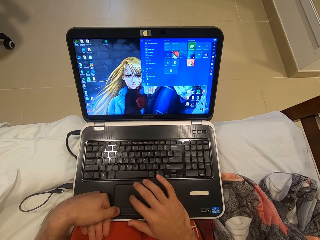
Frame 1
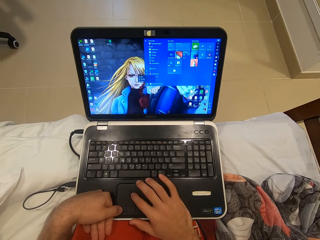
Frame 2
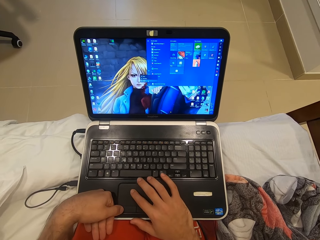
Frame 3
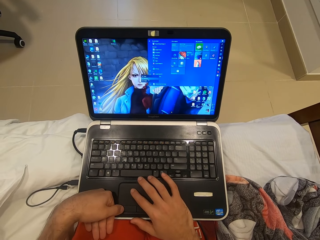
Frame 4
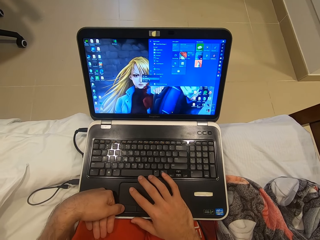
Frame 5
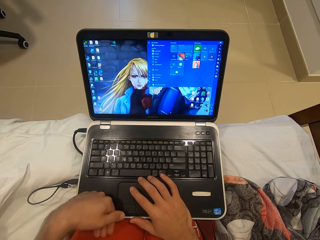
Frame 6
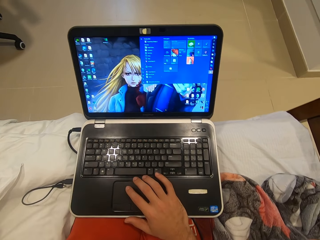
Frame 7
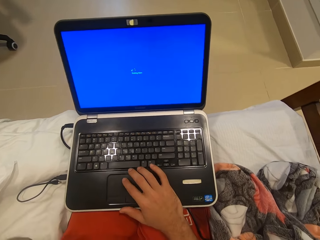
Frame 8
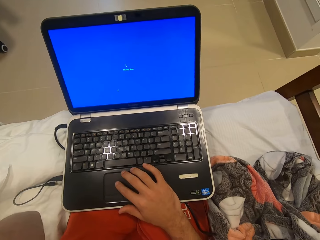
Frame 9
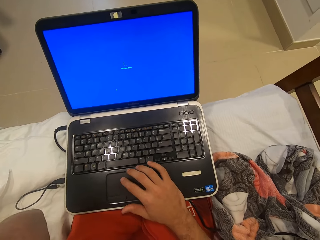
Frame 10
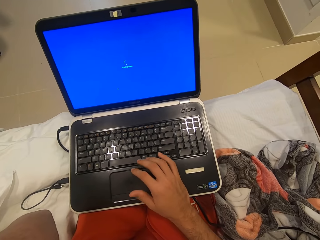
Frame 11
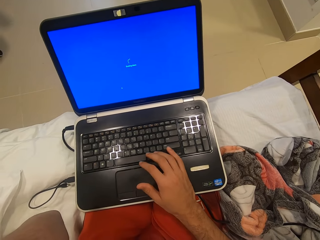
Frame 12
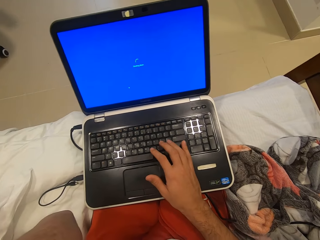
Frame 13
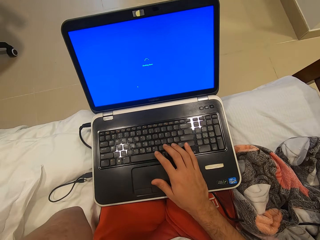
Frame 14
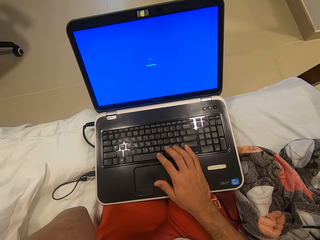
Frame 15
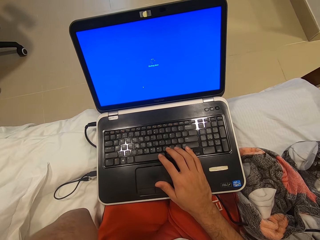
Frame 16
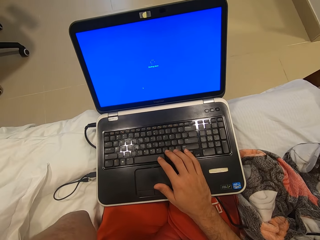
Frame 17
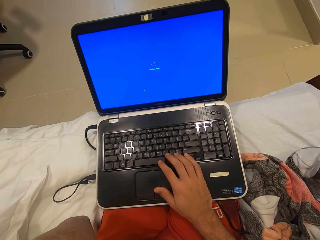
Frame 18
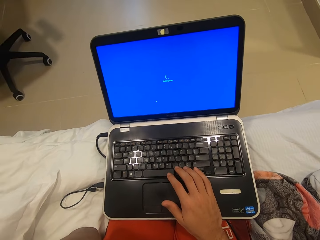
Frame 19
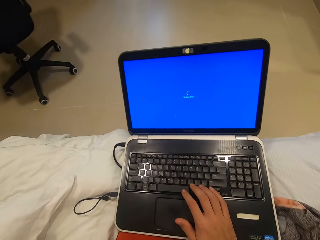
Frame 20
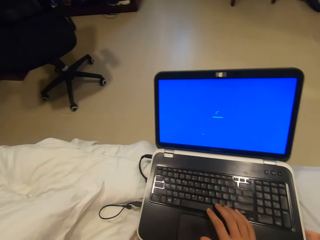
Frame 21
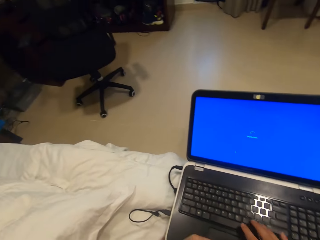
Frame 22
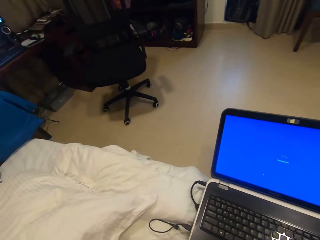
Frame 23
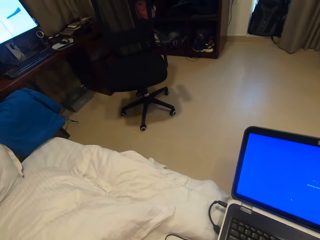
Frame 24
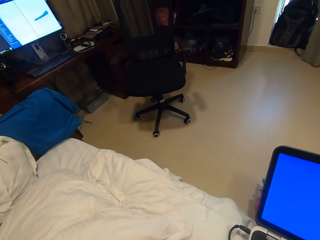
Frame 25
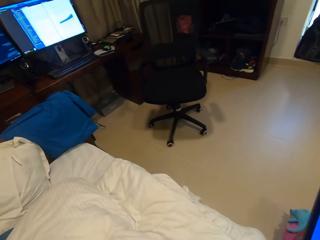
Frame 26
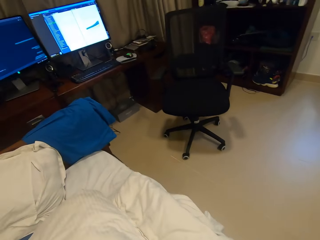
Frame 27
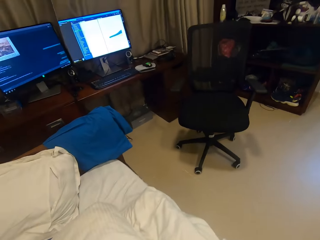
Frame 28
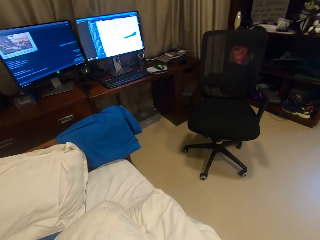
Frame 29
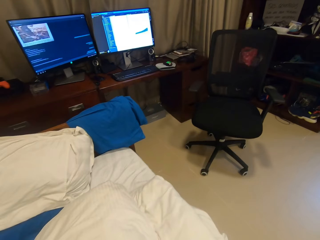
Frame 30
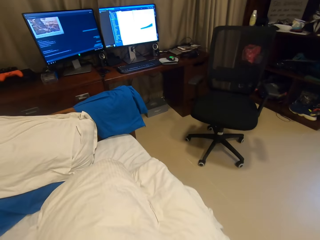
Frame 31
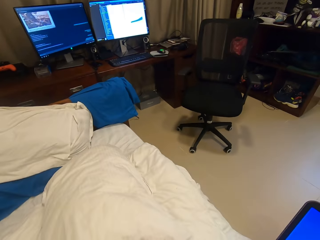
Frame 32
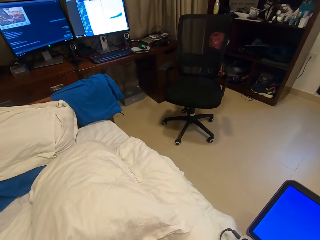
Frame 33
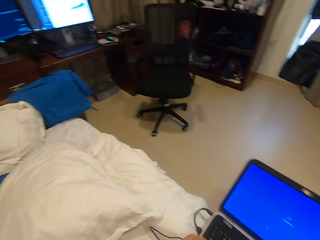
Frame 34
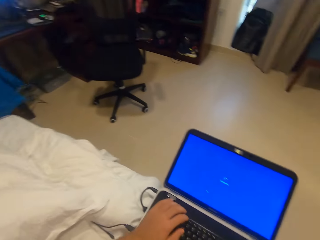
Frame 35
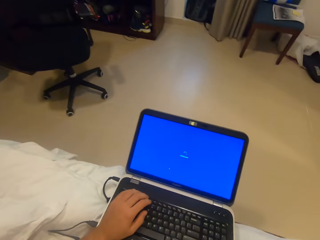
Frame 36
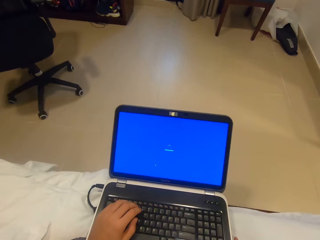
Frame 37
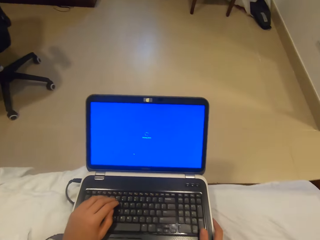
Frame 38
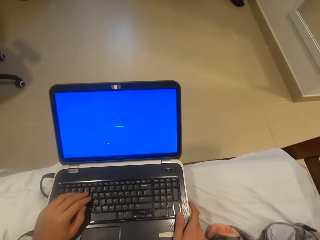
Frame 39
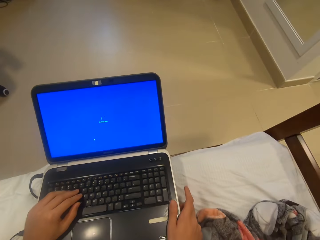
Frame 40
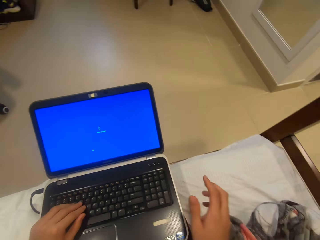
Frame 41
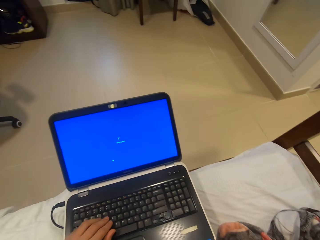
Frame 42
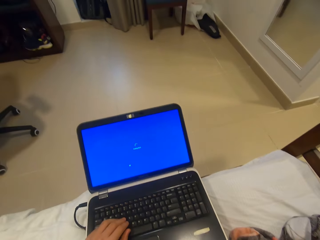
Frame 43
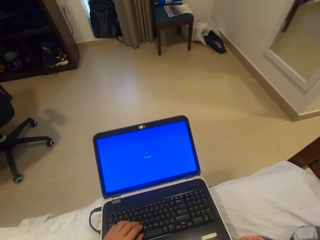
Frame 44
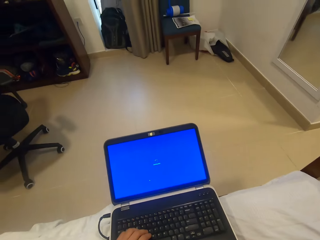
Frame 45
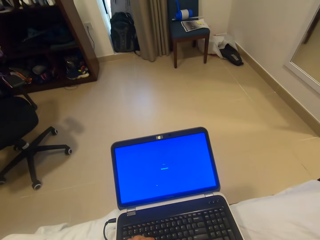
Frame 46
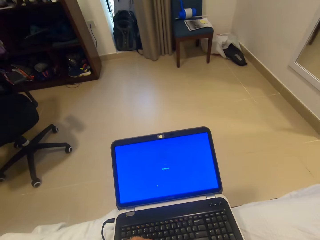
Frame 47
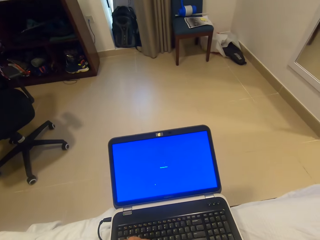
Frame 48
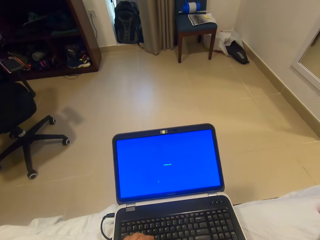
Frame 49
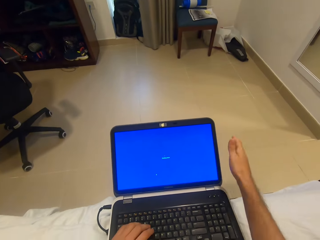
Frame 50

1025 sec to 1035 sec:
The camera wearer removes her left hand from the laptop on her thighs. She shuts down the laptop. She looks around. She places her left hand on the laptop on her thighs. She removes her right hand from the laptop on her thighs.

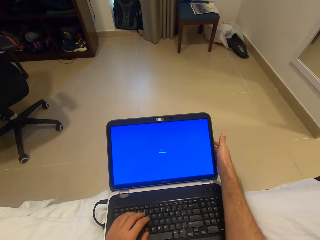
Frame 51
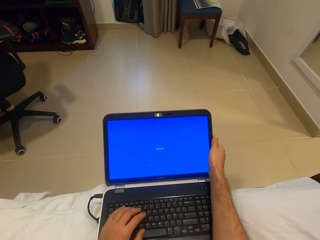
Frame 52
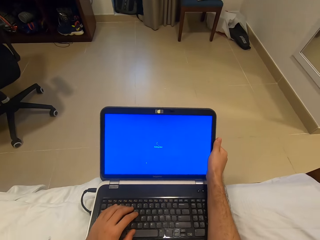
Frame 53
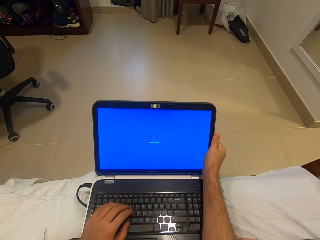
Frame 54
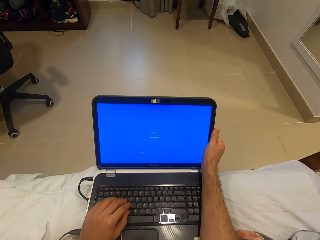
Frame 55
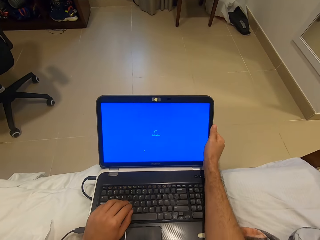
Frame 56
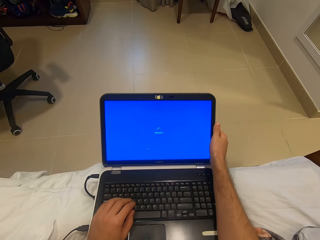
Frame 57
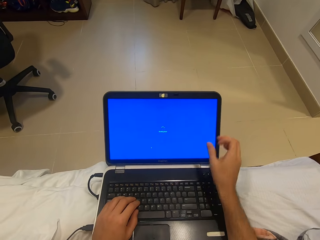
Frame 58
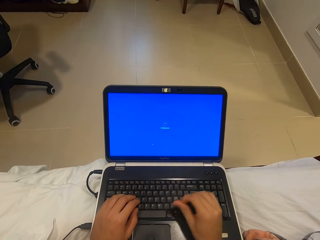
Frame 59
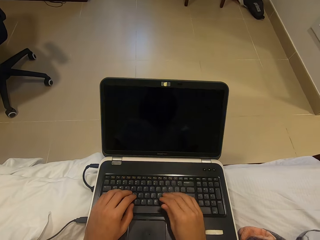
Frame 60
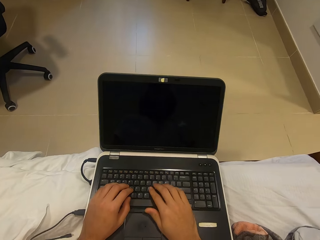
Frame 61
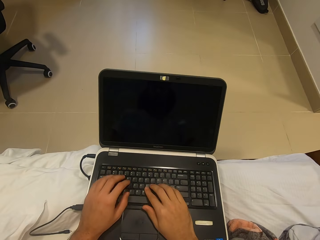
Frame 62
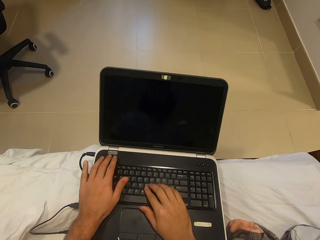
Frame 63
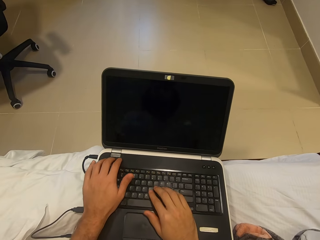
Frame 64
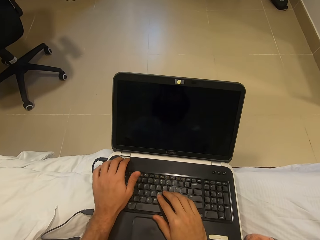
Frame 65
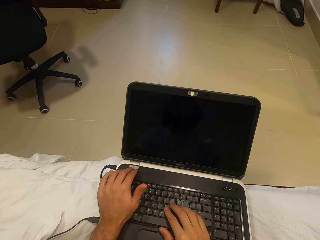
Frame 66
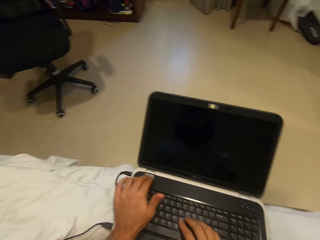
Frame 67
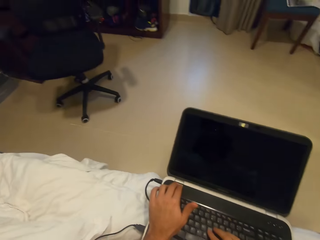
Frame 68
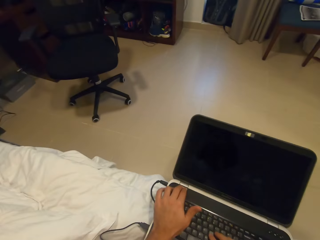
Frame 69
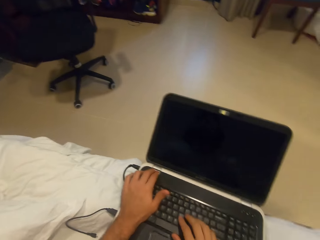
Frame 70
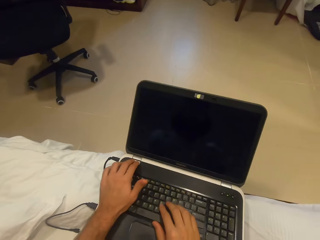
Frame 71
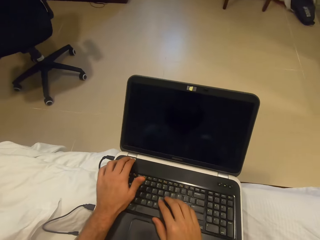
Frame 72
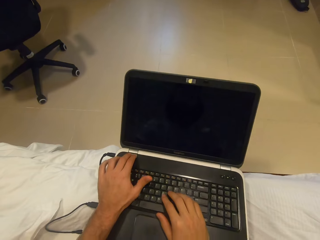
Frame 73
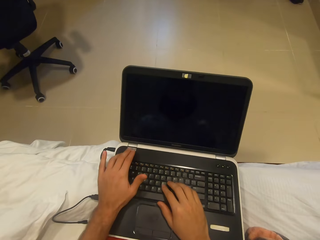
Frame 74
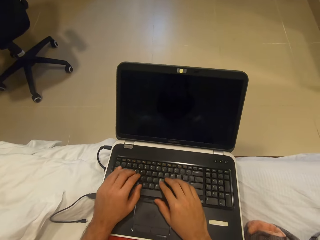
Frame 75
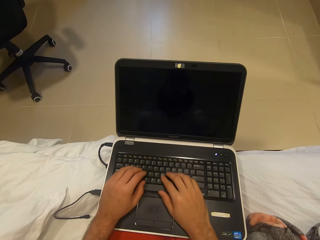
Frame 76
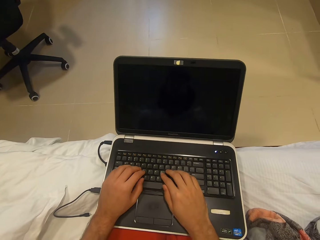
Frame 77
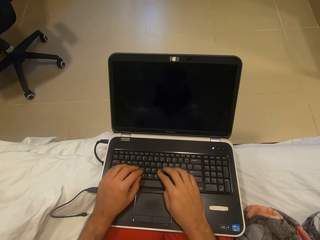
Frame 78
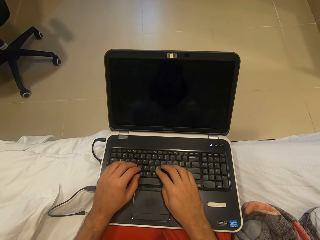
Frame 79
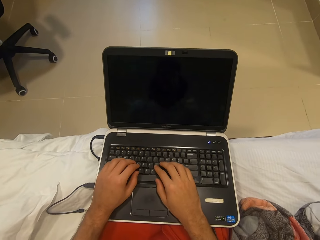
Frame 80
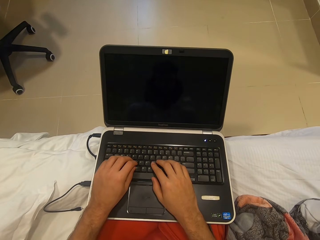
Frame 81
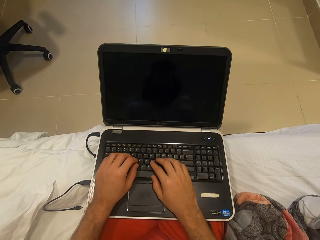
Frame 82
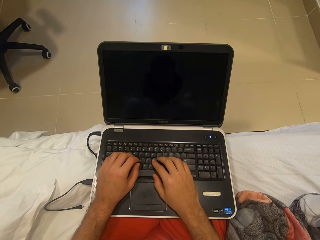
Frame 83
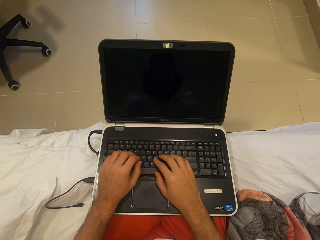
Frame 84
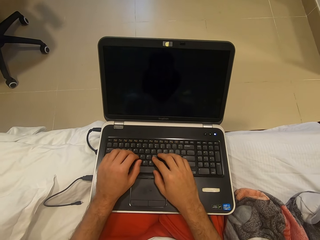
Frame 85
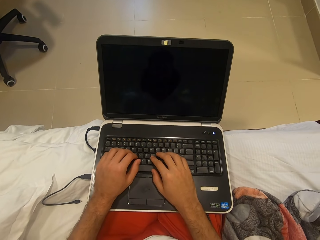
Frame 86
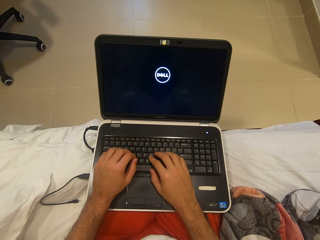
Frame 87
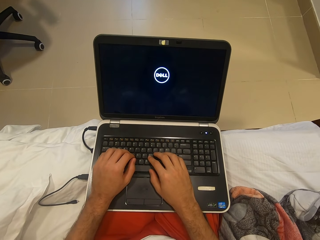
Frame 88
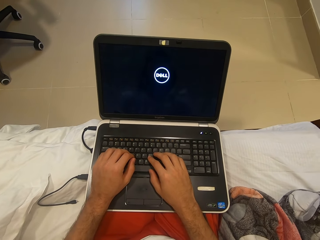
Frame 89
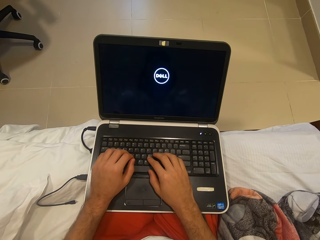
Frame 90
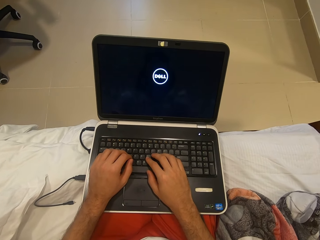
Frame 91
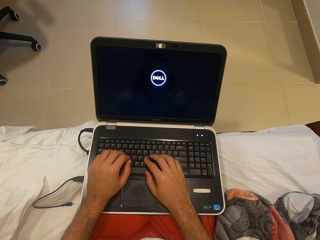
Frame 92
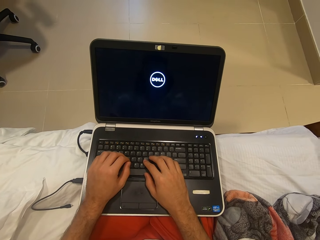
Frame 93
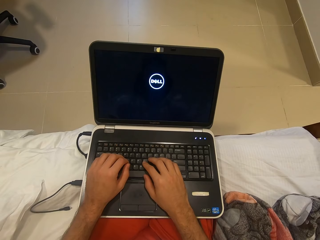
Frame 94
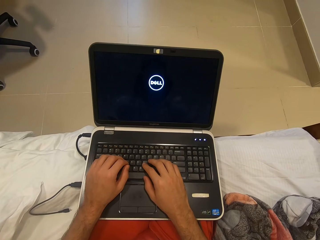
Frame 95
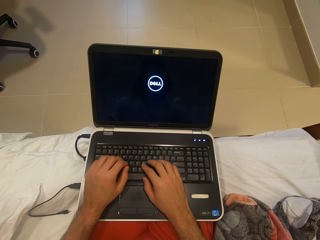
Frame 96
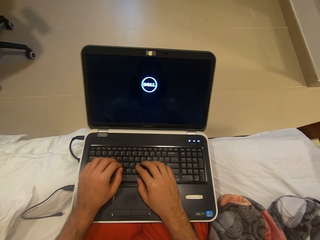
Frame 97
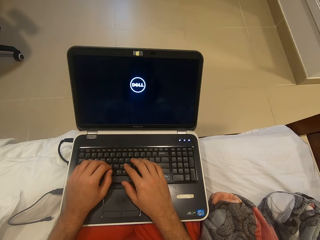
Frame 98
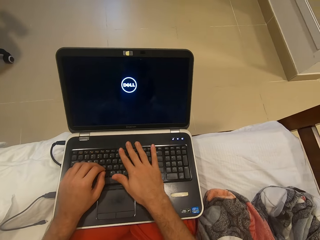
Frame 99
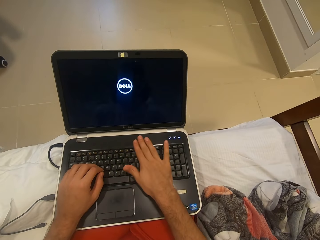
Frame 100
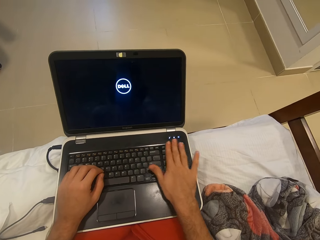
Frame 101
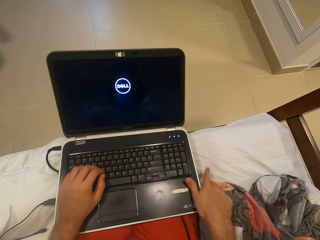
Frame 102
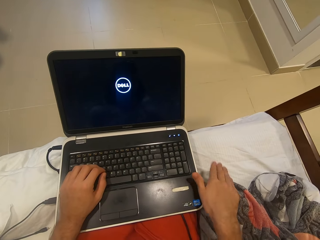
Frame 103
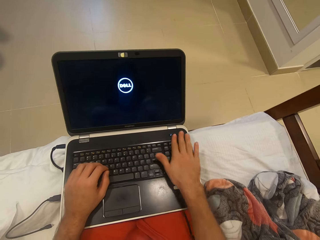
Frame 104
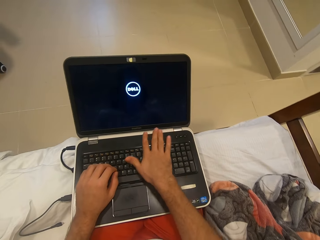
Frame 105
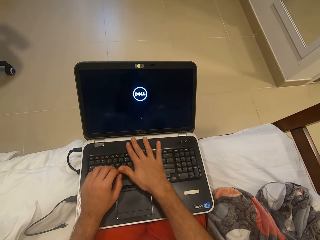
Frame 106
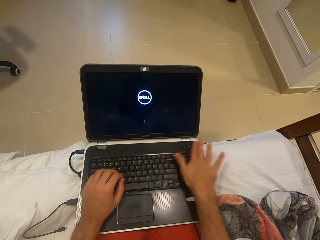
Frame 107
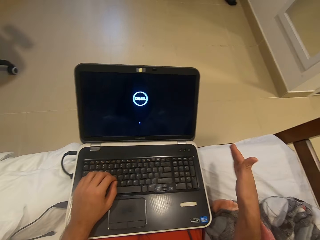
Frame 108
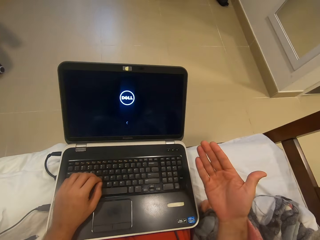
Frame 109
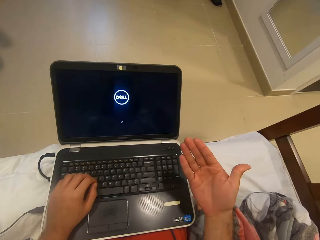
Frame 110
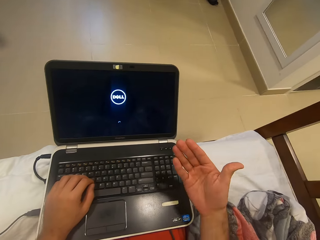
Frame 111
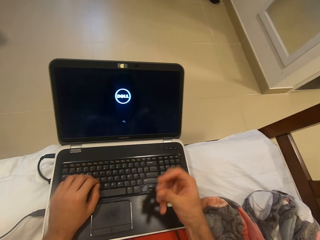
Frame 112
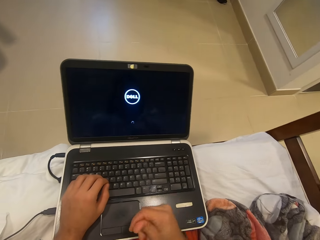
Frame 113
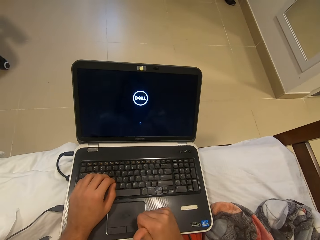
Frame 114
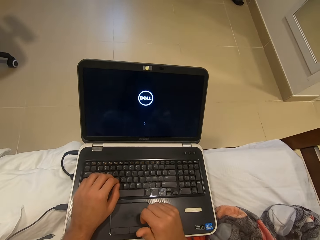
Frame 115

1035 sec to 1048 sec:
The camera wearer adjusts the screen of the laptop on her thighs with her right hand. She opens the laptop. She turns on the laptop on her thighs with her left hand. She wipes the keyboard of the laptop on her thighs with her right hand.
